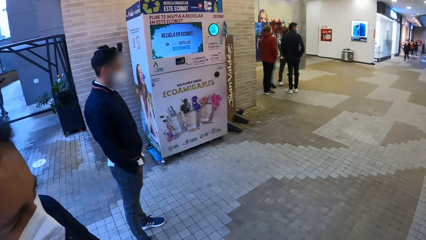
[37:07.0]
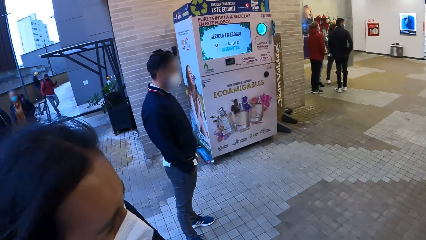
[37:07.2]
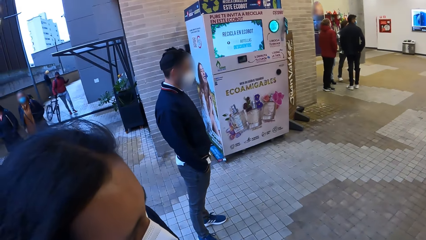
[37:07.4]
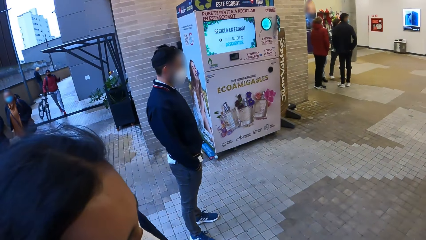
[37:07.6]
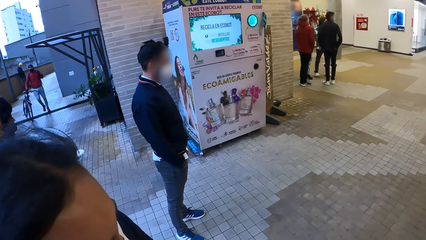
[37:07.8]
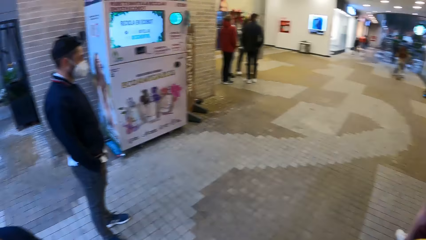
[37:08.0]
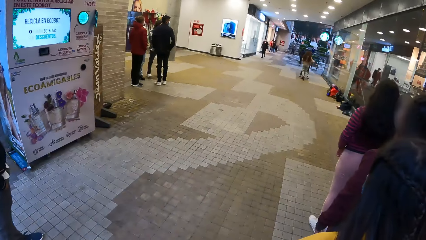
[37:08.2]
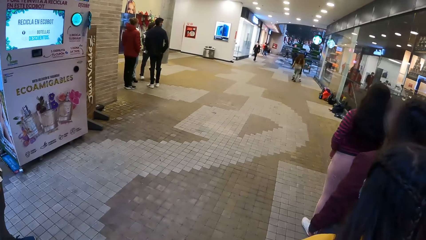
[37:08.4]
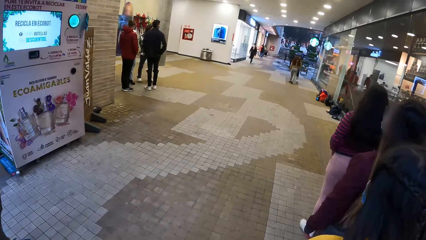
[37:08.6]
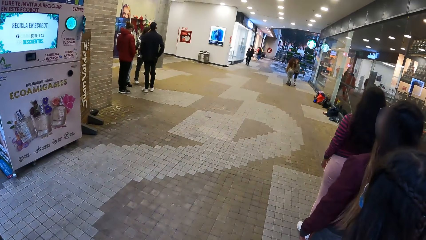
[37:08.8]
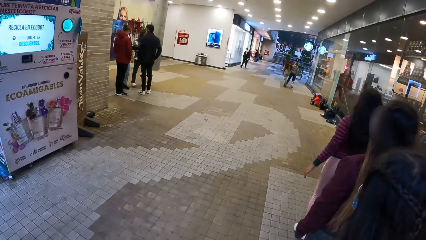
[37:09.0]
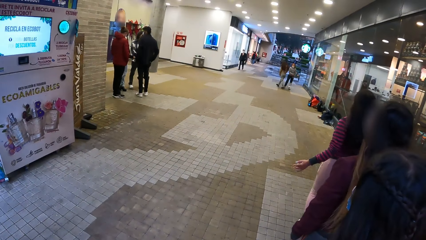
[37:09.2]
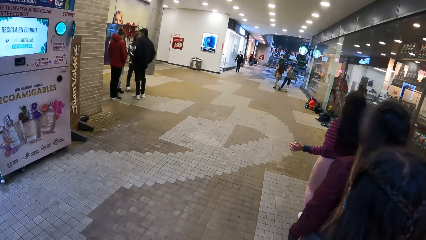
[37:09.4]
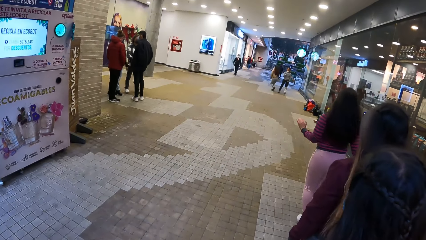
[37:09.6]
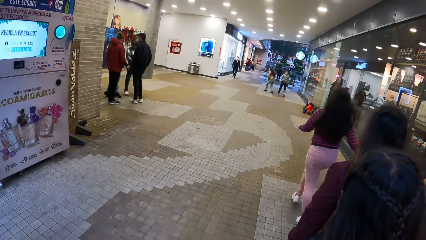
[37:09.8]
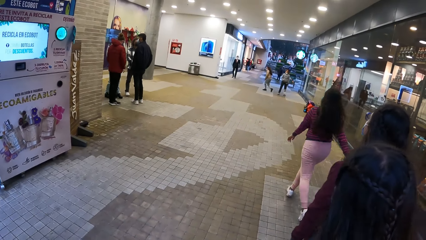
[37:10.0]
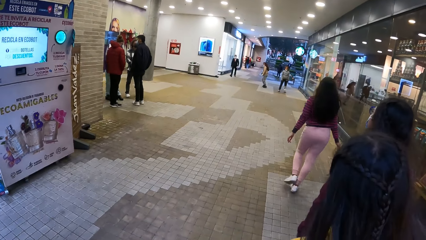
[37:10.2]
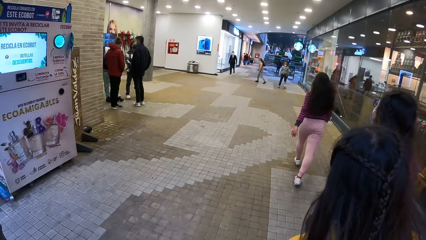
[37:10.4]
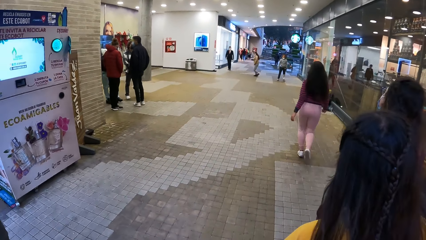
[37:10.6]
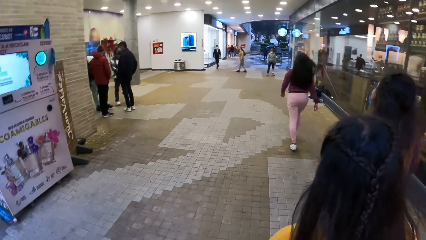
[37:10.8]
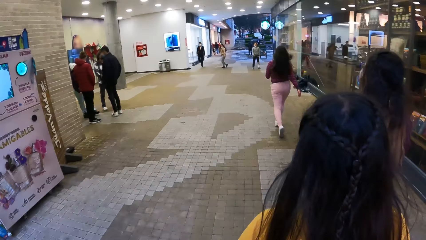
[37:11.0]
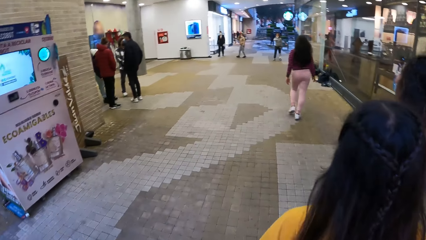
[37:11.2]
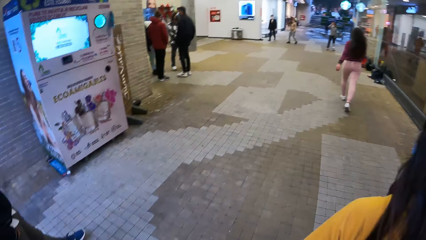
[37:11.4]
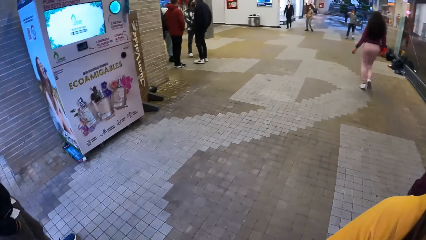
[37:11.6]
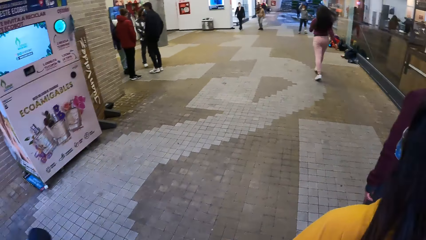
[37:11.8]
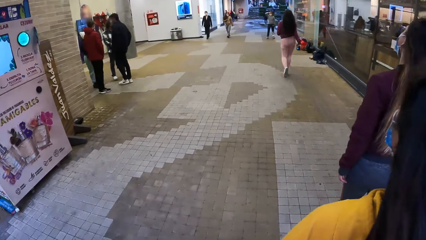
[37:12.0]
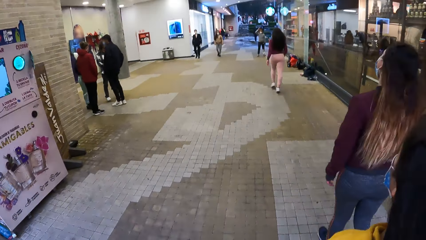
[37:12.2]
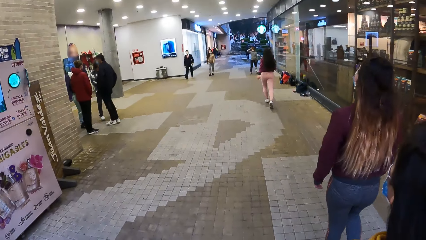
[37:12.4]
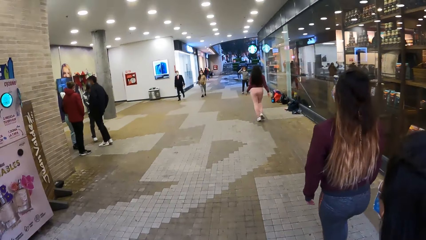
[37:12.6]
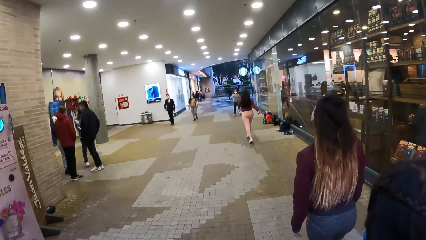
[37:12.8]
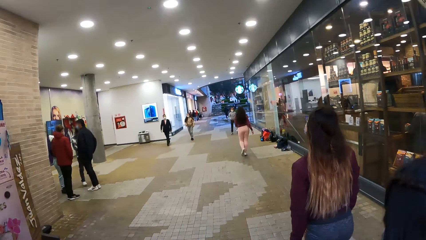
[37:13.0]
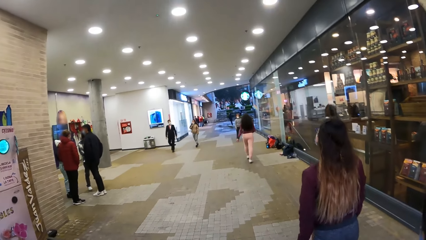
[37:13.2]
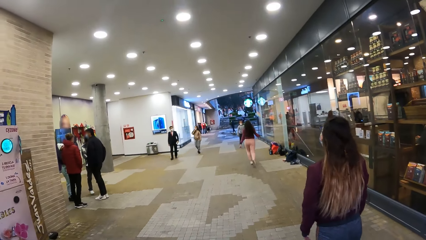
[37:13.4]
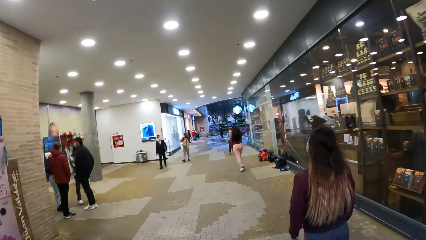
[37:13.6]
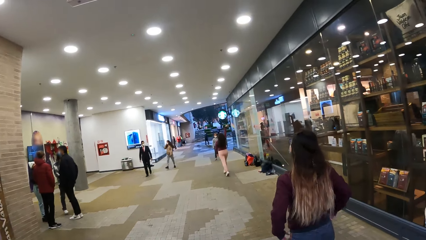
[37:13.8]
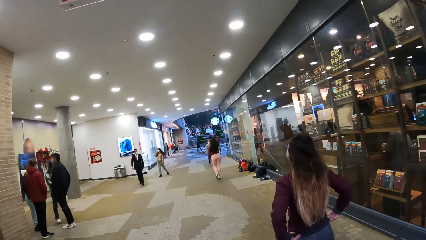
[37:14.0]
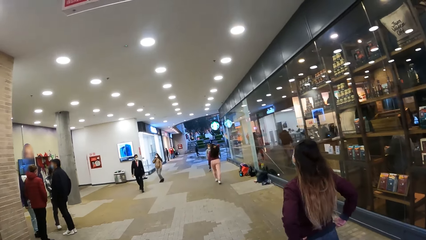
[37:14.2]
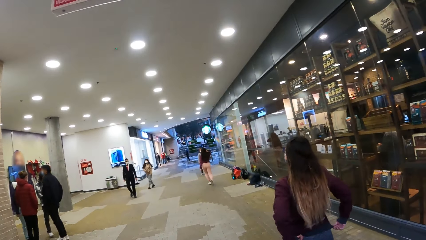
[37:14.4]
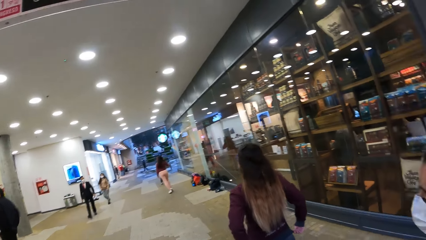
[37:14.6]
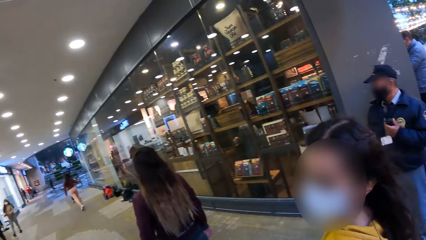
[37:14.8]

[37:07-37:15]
The camera wearer looks around.

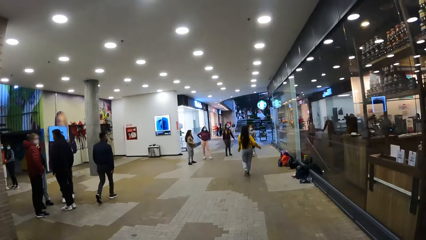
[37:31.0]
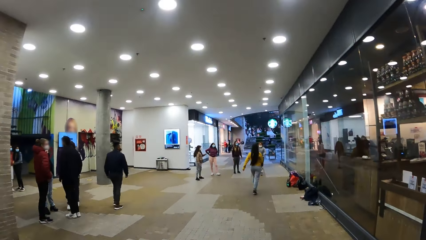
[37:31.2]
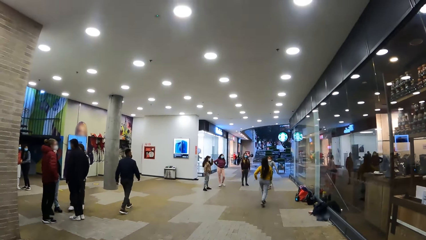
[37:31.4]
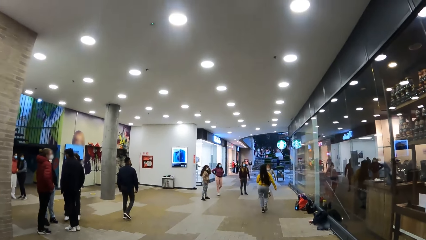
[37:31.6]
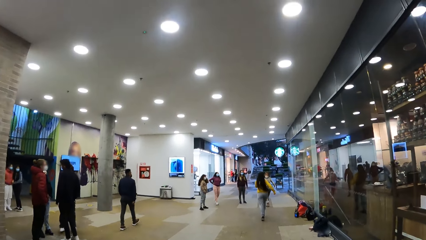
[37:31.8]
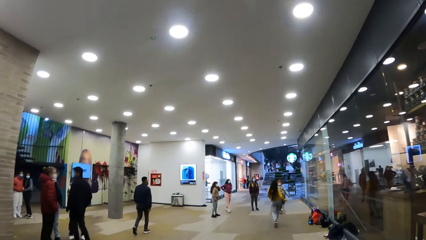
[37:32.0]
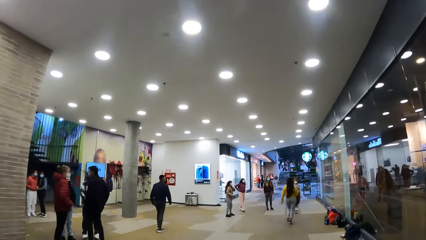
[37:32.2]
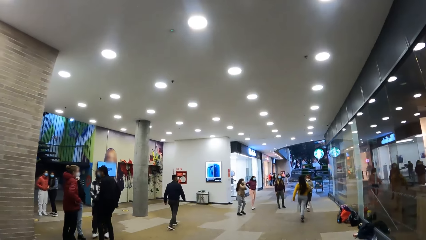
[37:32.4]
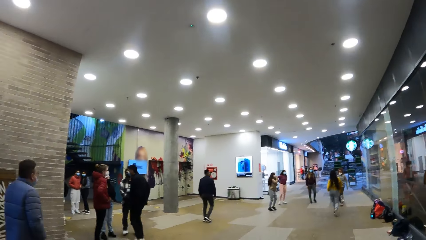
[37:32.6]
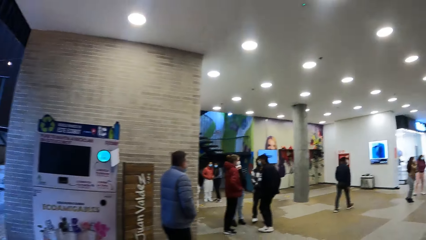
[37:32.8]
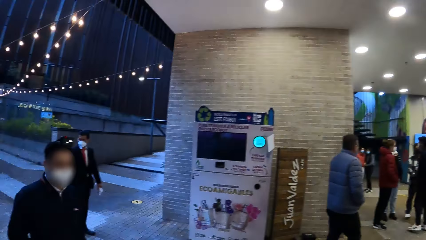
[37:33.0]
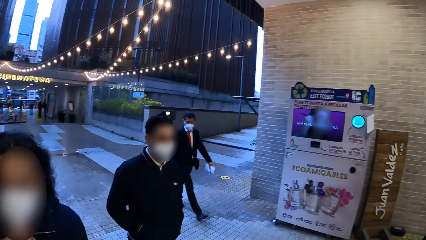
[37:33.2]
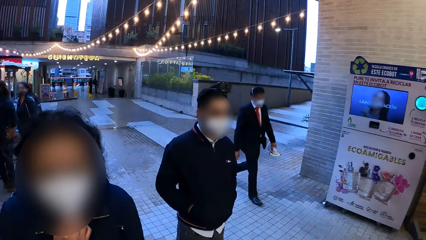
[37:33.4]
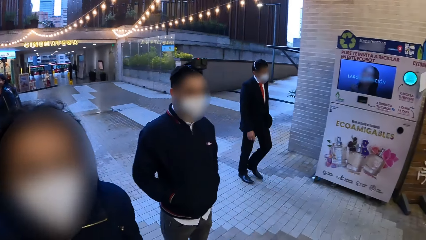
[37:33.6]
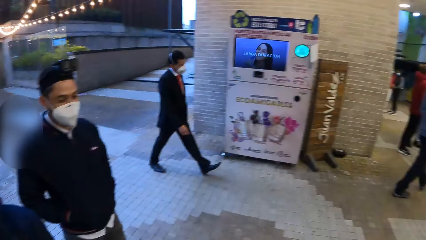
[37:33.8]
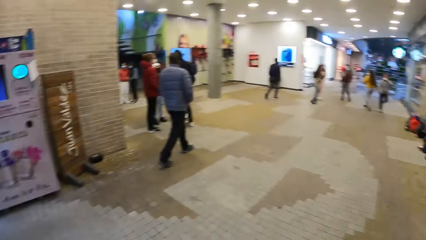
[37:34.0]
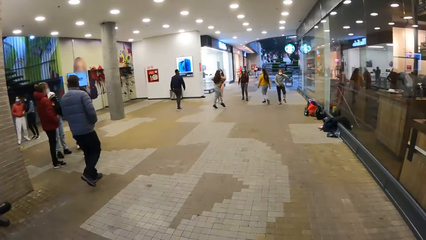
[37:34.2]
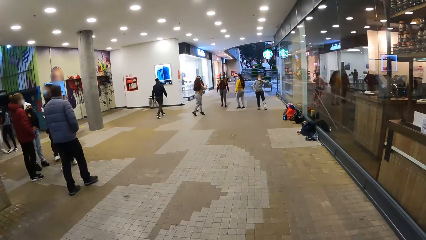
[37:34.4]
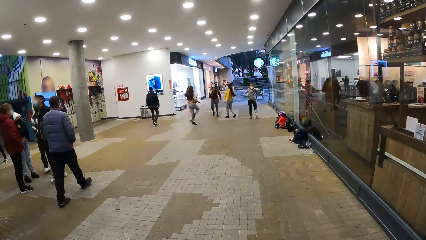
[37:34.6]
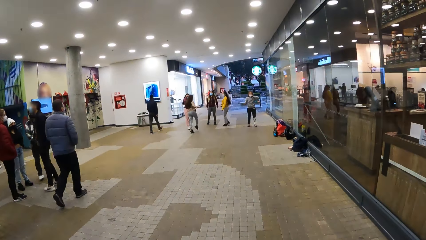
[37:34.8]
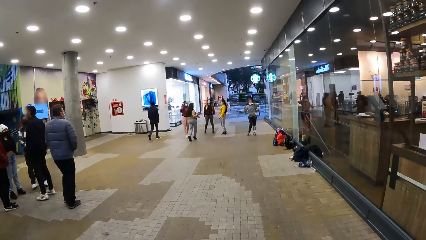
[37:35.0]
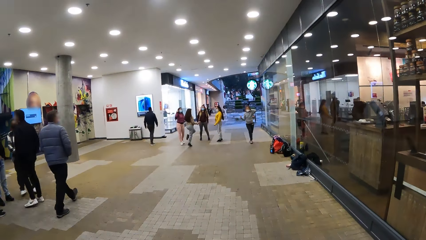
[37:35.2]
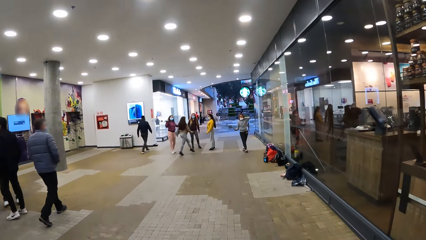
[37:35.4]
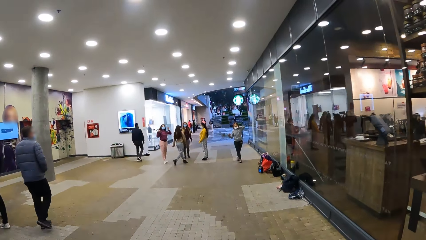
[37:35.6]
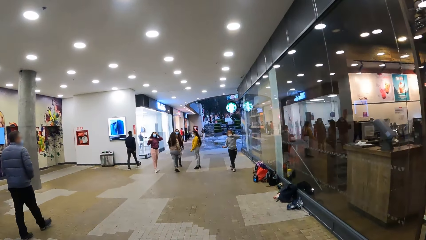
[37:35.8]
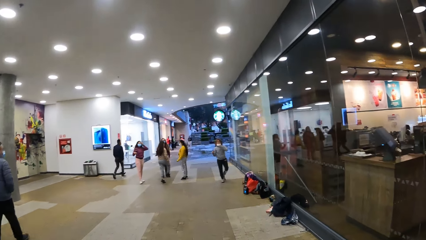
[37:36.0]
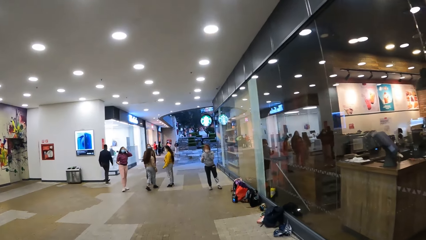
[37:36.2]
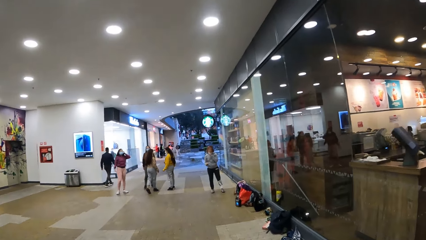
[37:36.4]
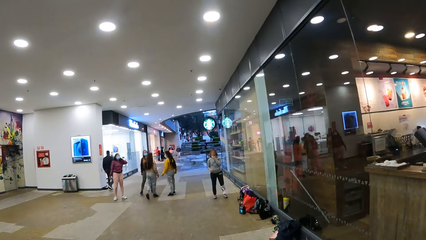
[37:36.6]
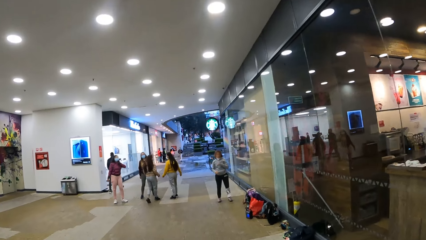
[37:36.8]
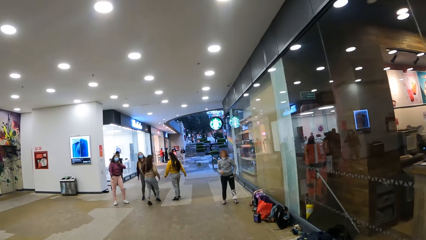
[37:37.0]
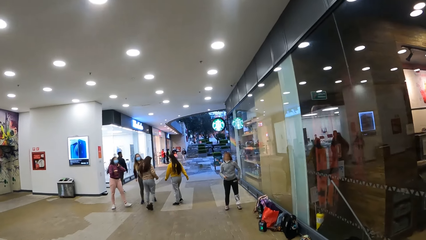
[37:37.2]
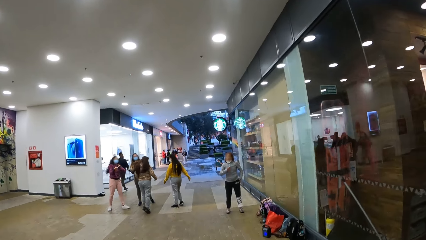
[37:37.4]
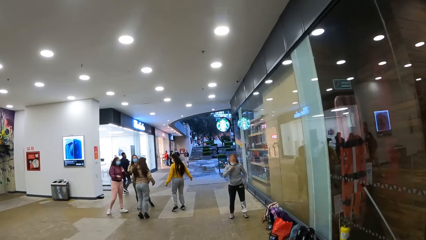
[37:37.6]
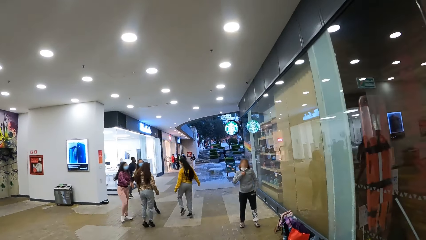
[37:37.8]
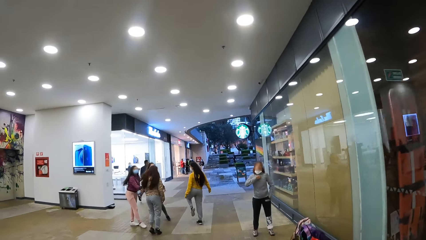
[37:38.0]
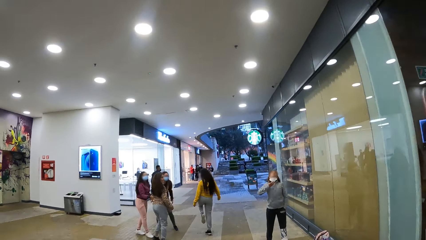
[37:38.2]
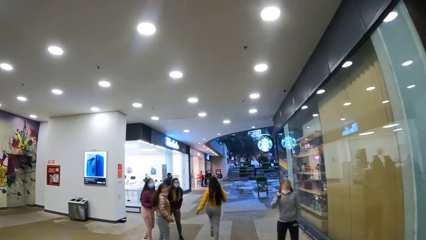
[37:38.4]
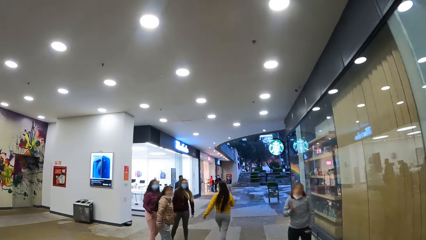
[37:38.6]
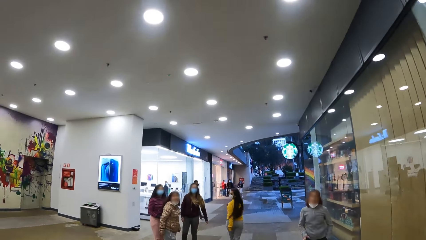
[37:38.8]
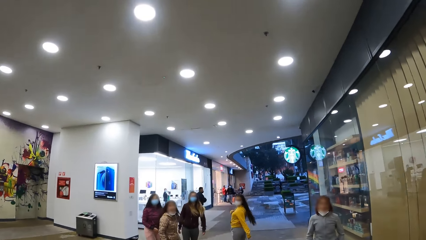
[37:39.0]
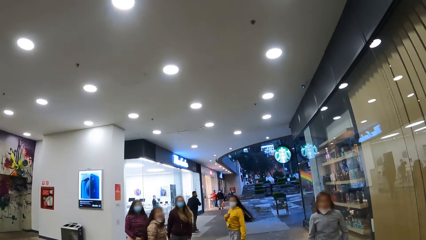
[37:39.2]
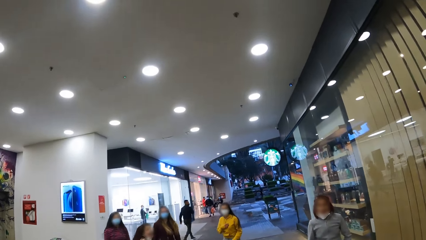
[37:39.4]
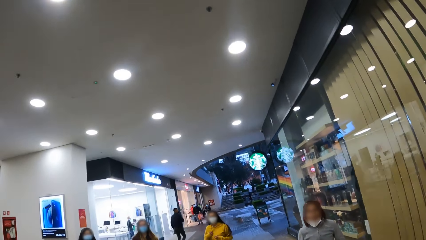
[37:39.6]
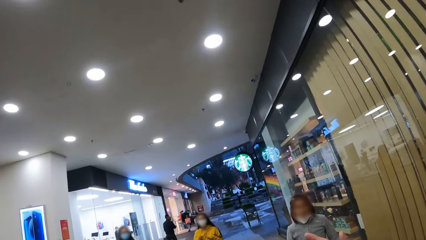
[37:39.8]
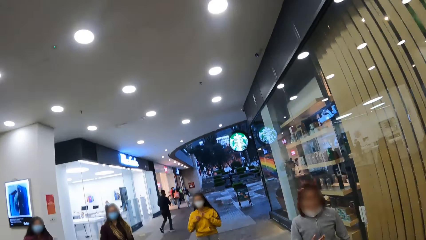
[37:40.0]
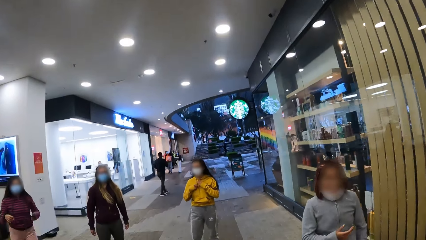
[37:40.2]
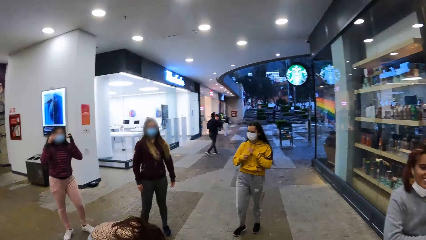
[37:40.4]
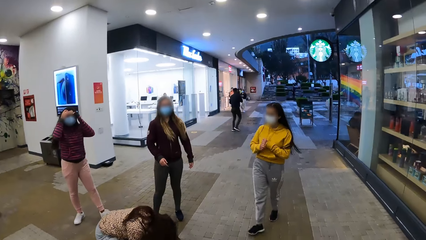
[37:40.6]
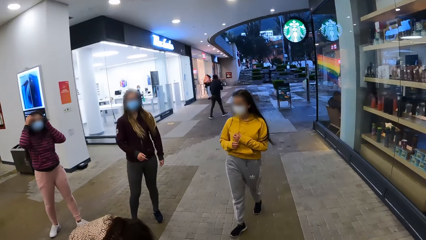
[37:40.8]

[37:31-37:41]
The camera wearer looks around. They move around and walk ahead.
